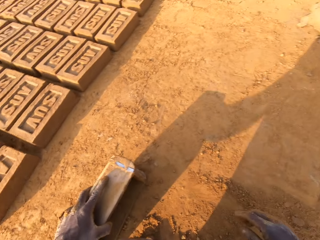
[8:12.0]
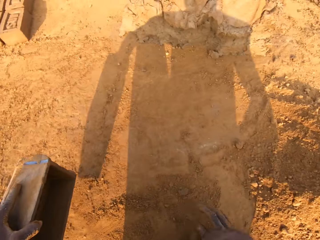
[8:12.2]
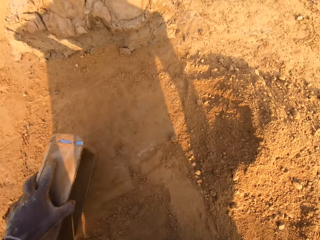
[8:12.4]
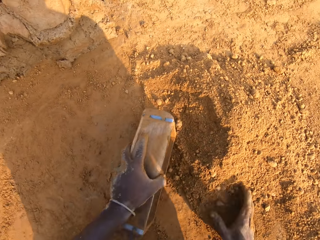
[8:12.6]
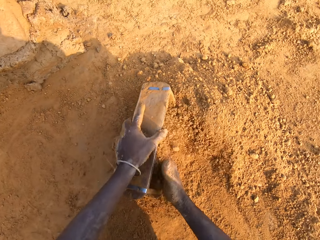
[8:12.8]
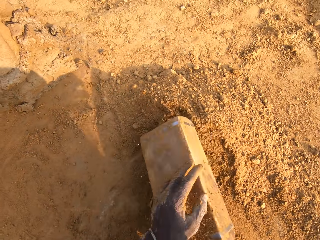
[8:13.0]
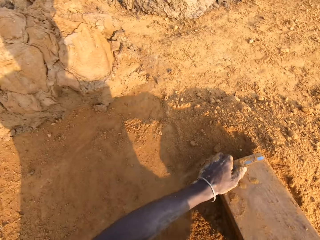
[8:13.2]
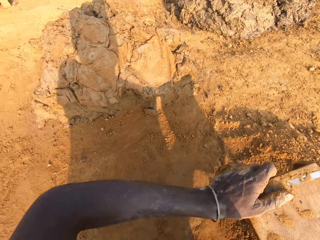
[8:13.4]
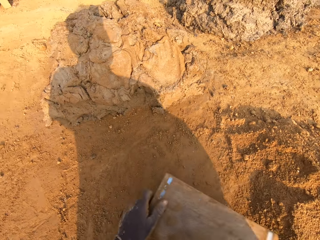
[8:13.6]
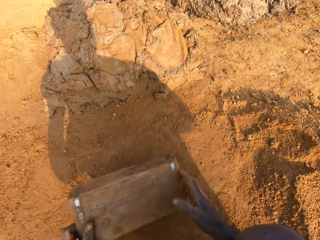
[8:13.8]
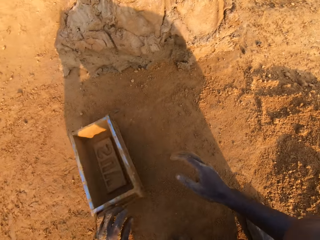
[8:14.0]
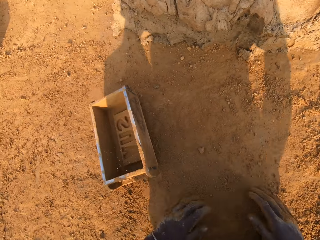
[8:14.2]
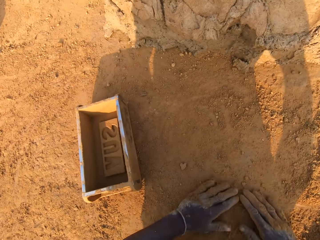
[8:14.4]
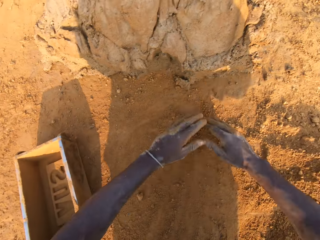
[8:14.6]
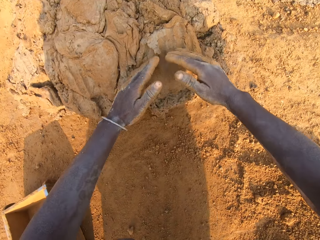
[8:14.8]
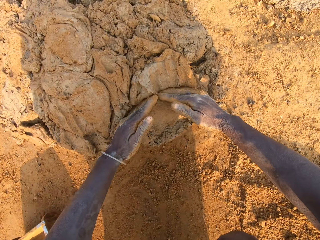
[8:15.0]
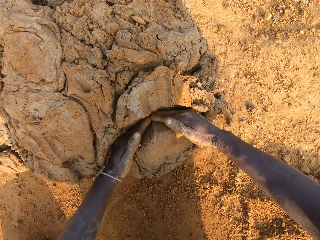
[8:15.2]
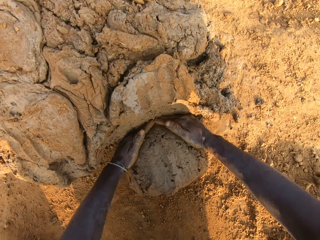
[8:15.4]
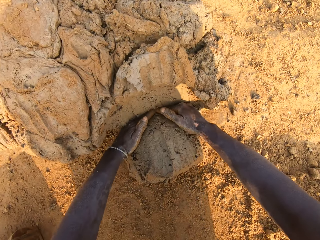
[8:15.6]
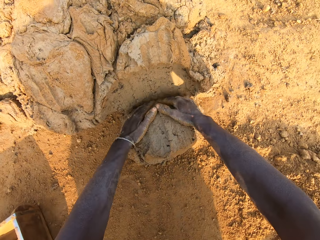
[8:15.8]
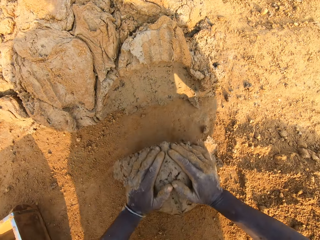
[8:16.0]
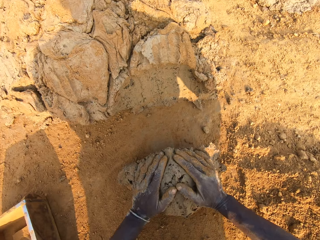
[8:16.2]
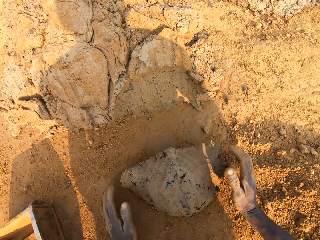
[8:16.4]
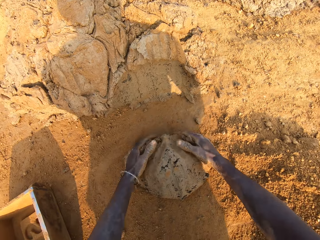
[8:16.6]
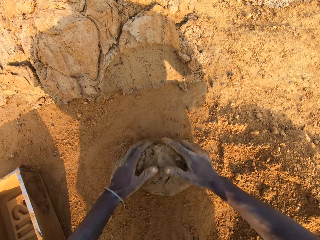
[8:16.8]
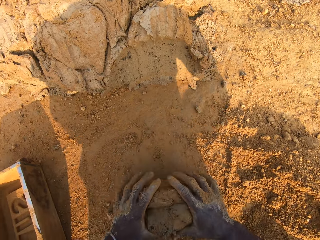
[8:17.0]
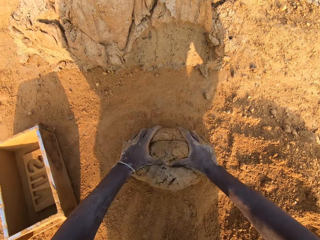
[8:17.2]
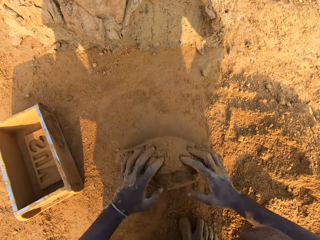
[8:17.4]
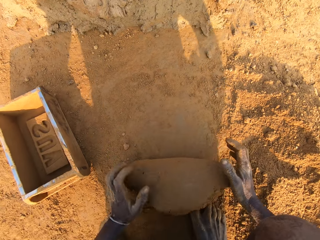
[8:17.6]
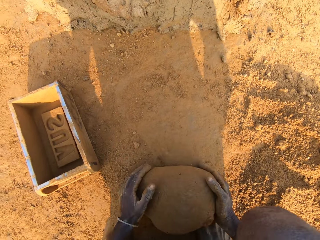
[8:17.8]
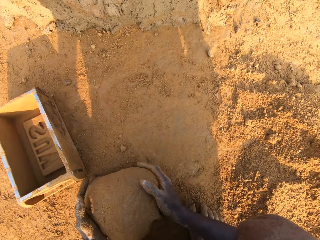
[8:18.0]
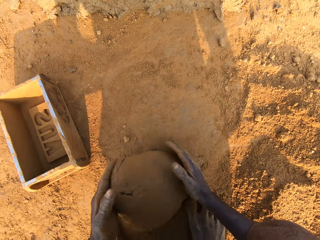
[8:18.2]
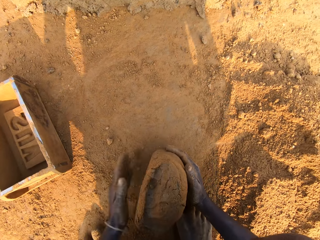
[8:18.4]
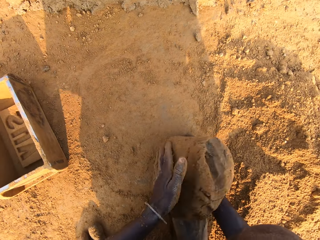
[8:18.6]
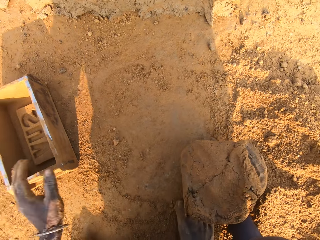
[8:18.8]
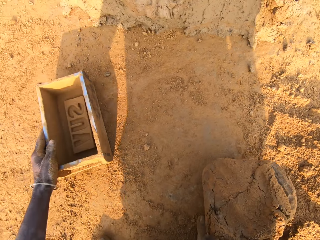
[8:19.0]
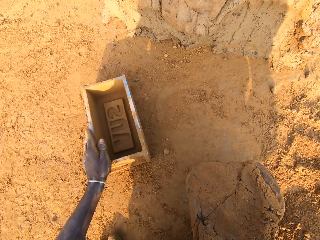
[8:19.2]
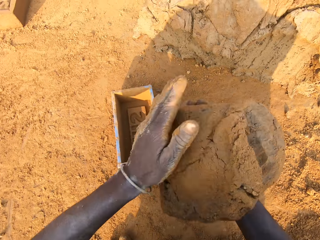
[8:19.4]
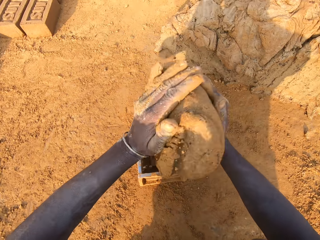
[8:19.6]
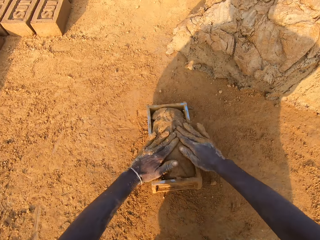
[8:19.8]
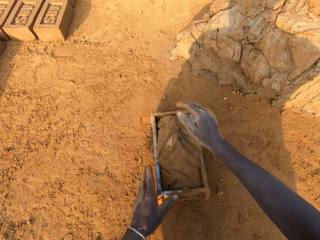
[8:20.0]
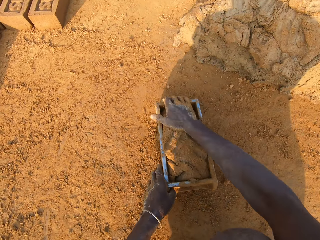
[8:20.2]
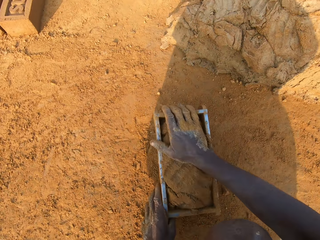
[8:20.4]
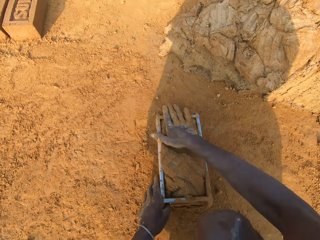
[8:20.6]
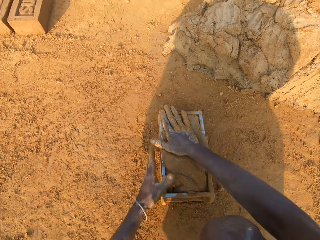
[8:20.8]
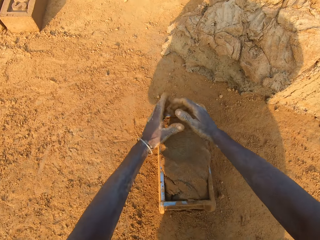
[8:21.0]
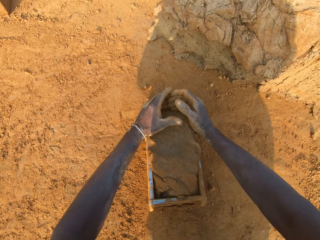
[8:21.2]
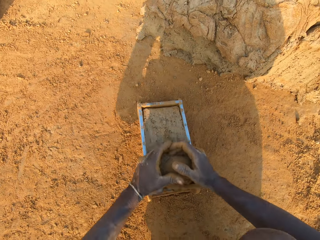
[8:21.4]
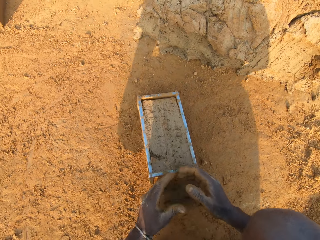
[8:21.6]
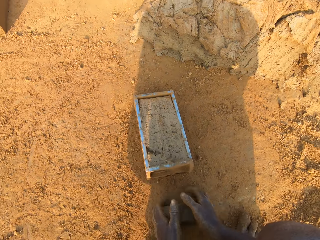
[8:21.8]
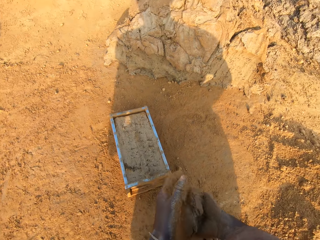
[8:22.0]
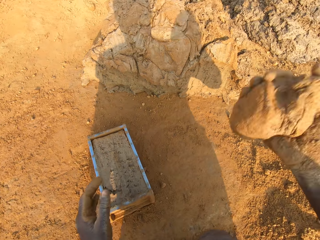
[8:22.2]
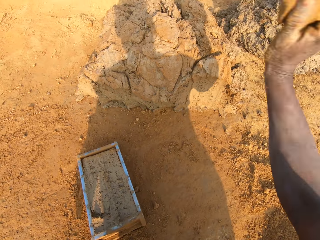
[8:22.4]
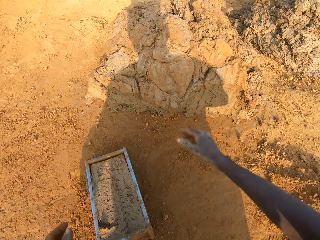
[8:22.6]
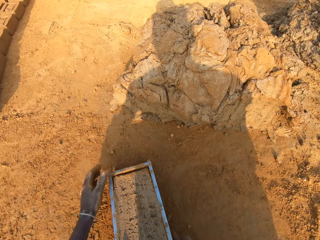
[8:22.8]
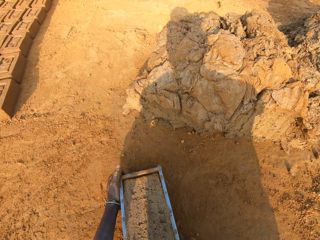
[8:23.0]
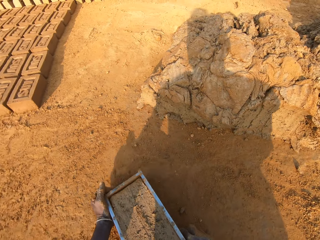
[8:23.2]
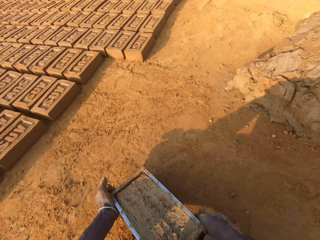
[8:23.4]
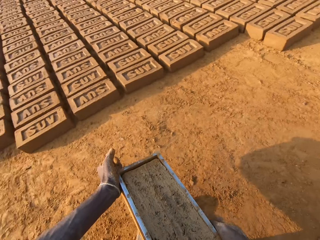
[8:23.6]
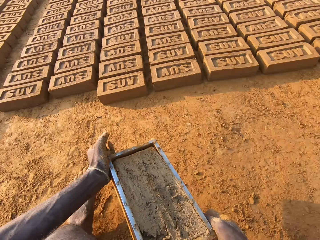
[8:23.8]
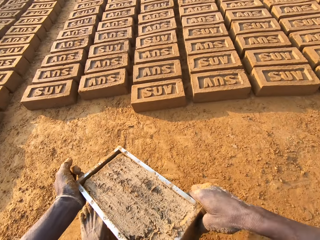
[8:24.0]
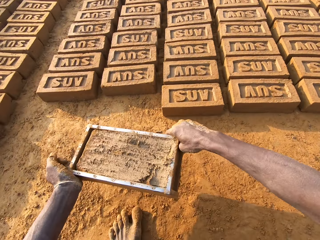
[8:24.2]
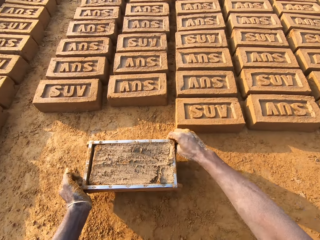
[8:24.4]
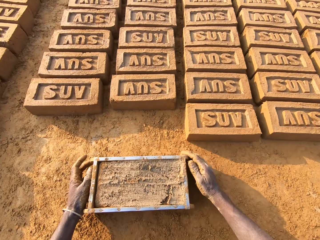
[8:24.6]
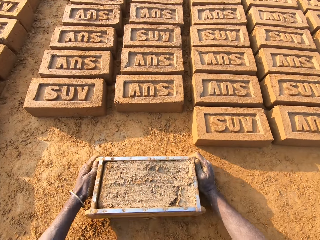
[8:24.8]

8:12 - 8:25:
The camera wearer moves the brick mold or box with his hands. He puts sand into the brick mold with his right hand. He drops the box. He cuts out a portion of clay mix or mud with both hands. He picks up the mud. He molds the portion of clay mix with both hands. He adjusts the brick mold with his left hand. He puts the clay mix in the brick mold. He cuts out excess clay mix from the brick mold with both hands. He throws the portion of clay mix on the floor with his right hand. He moves the brick mold with his hands.

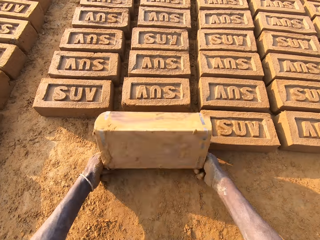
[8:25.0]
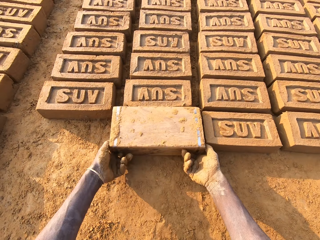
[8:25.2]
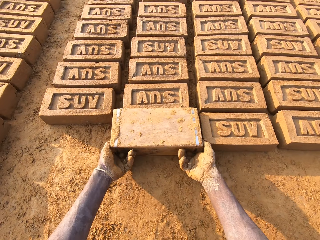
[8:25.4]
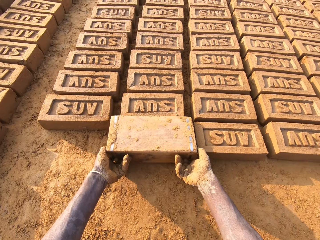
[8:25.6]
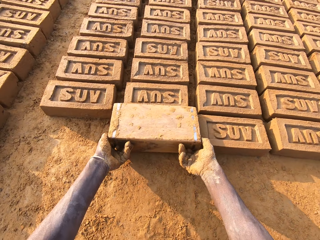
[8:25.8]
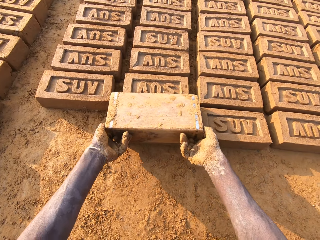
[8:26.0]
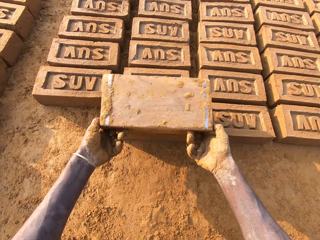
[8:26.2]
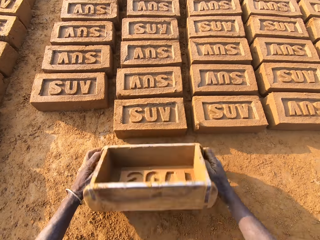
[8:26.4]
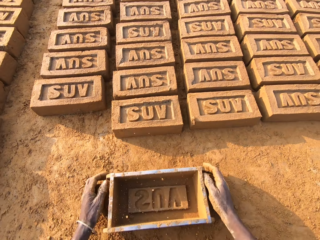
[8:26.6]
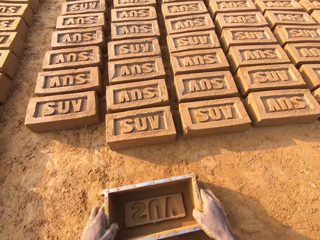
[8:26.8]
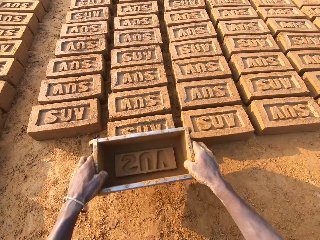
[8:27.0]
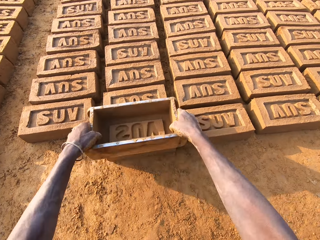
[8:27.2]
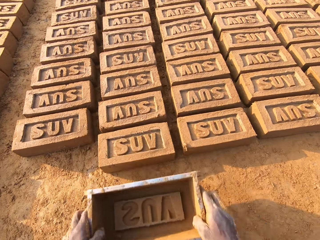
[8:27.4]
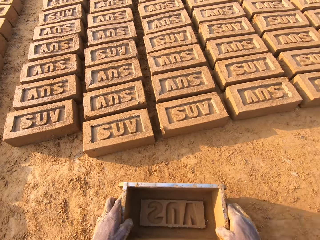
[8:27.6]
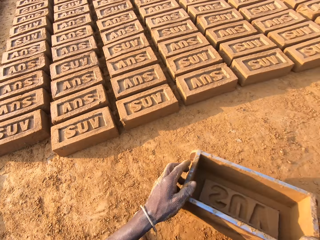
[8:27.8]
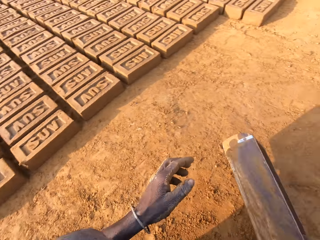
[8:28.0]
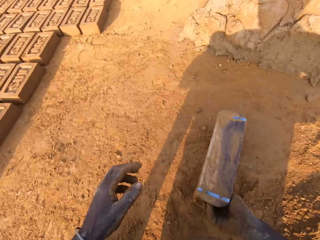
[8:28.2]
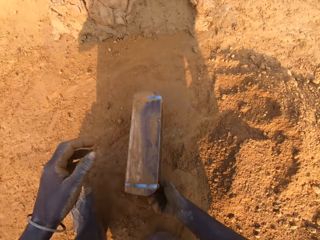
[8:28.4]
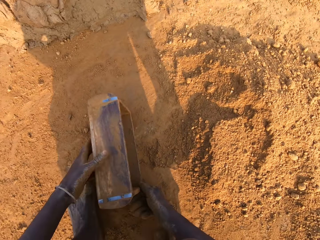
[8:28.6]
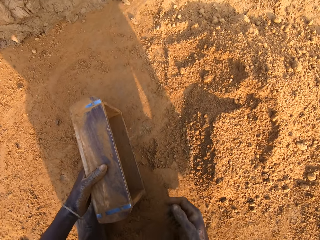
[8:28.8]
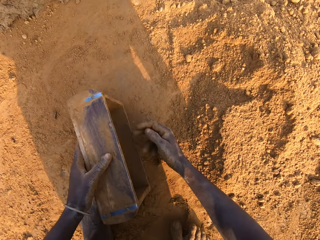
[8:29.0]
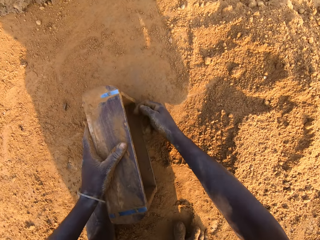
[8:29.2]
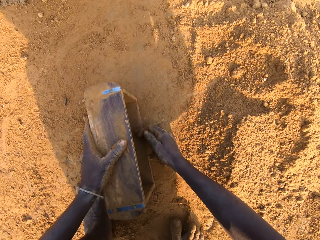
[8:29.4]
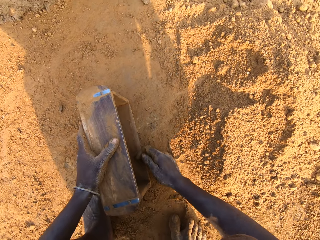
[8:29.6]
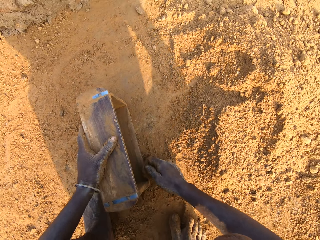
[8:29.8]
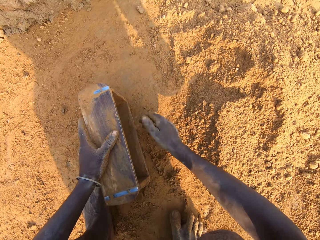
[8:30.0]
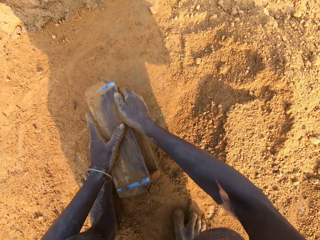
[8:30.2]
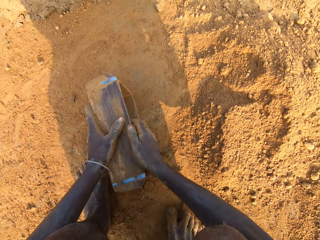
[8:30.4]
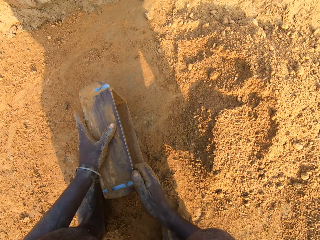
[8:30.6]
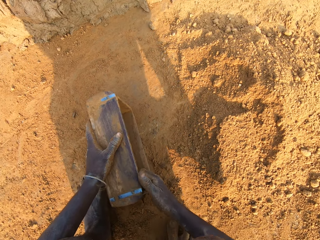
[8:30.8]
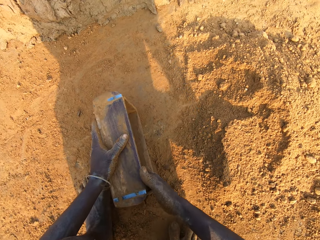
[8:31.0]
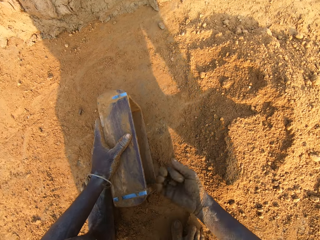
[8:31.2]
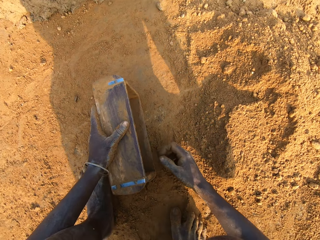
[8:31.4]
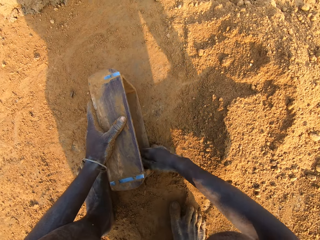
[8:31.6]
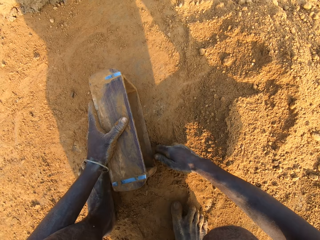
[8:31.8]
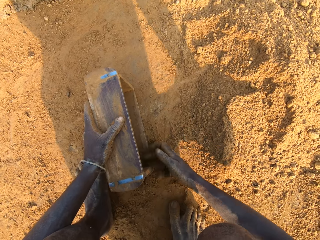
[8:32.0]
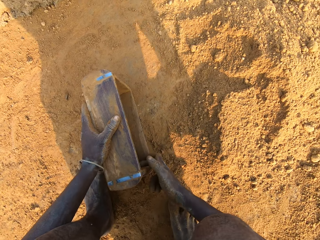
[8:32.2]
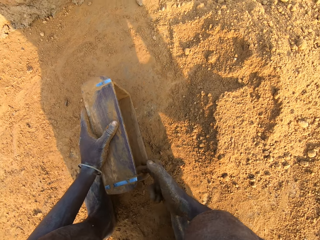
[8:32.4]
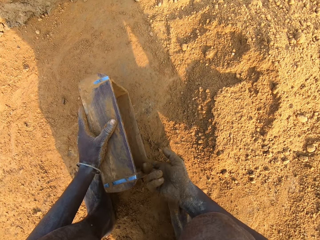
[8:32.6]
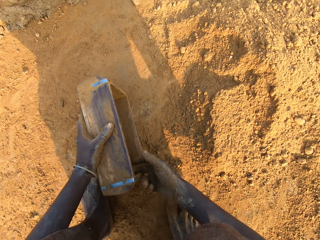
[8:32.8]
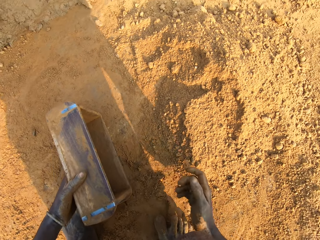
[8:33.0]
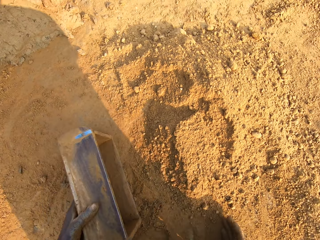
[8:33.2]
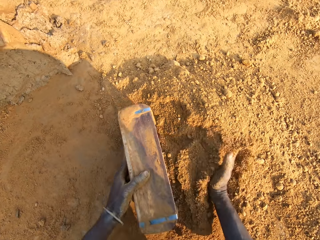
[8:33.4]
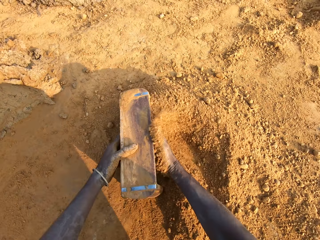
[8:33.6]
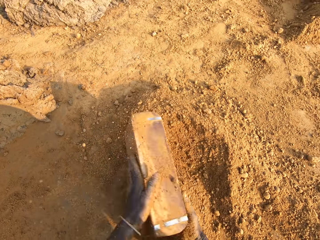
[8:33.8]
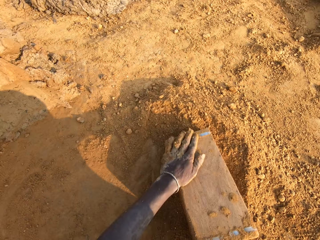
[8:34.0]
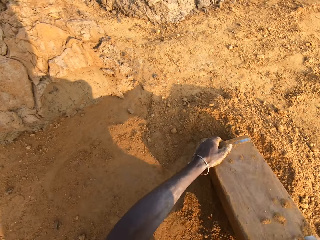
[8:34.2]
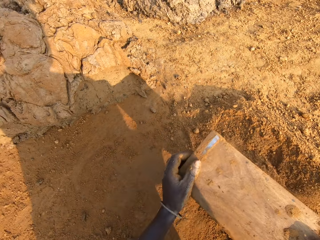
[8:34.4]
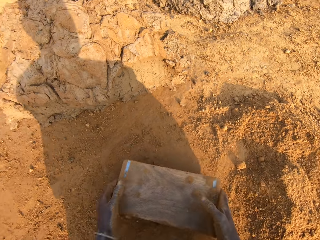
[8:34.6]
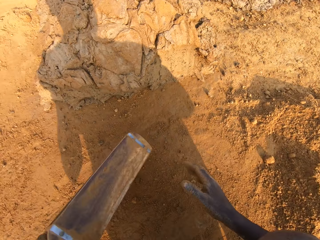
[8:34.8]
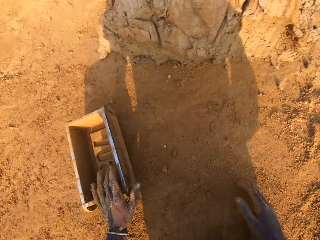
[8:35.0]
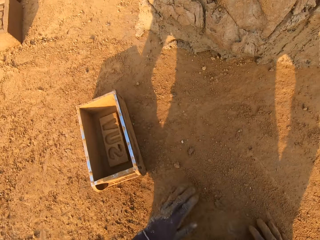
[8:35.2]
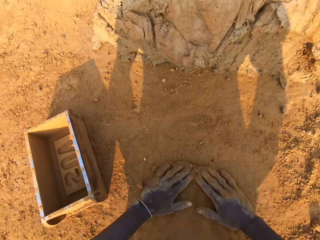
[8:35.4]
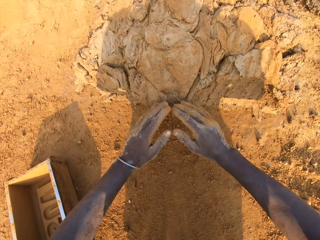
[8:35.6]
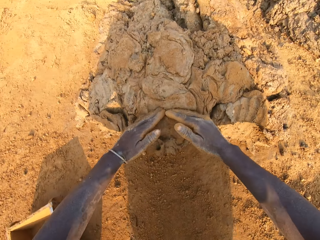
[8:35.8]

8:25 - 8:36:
The camera wearer pours clay mix from the brick mold or box on the ground. He puts the brick aside. He presses the clay mix with the brick mold. He moves the brick mold with his hands. He cleans the brick mold with his right hand. He moves the brick mold with his hands. He puts soil in the box. He drops the box.
